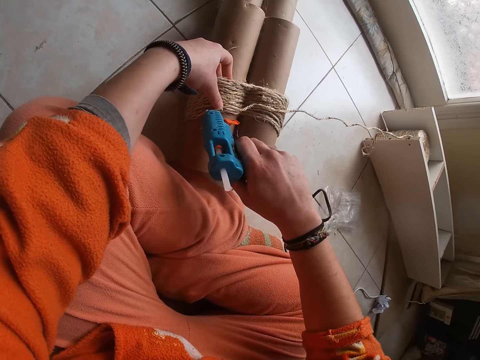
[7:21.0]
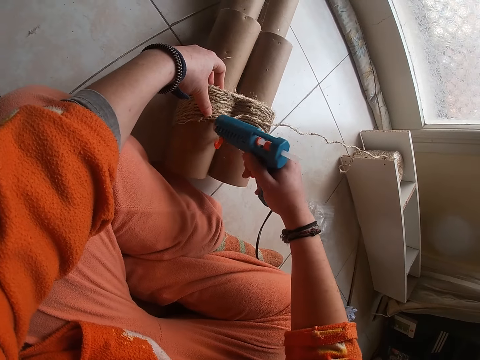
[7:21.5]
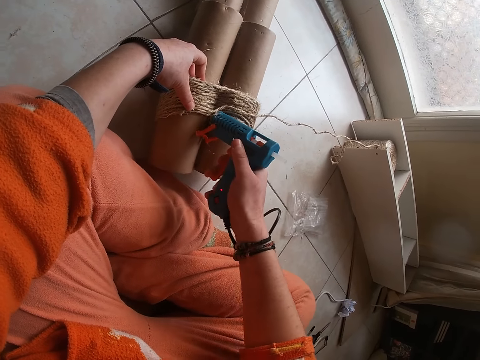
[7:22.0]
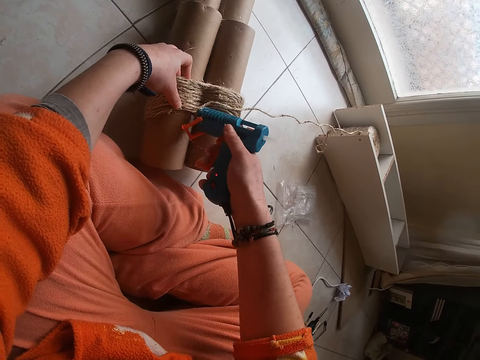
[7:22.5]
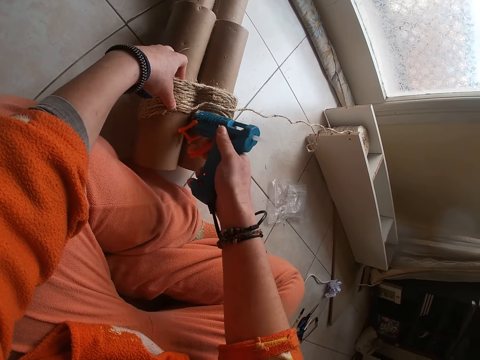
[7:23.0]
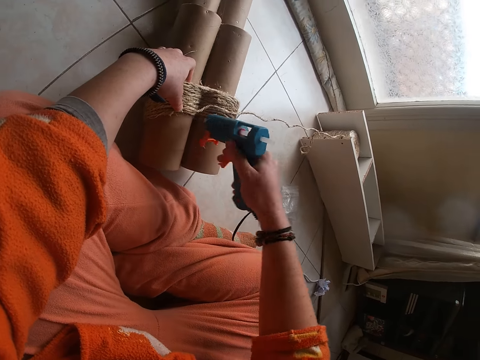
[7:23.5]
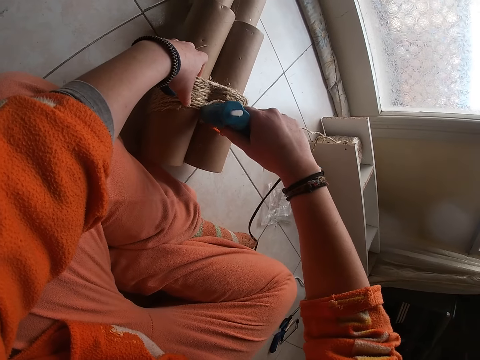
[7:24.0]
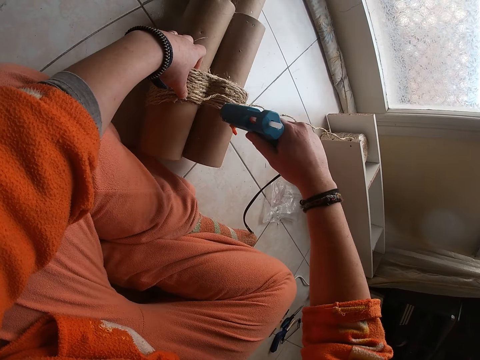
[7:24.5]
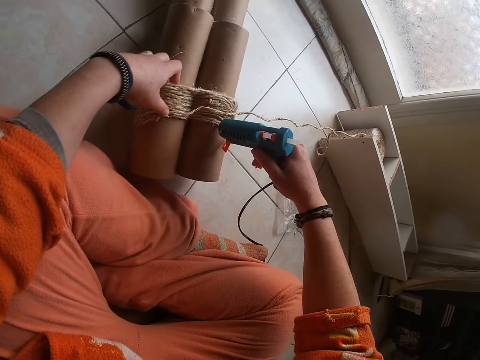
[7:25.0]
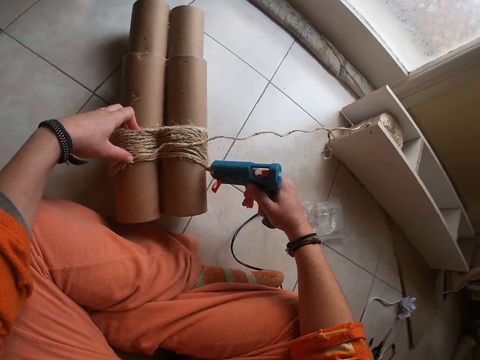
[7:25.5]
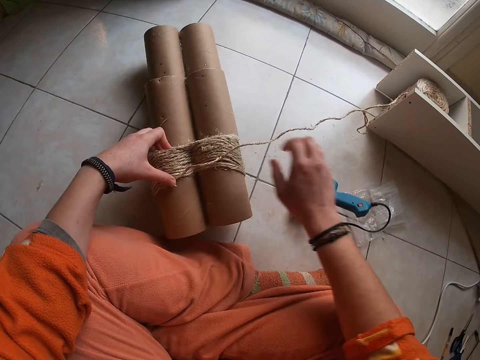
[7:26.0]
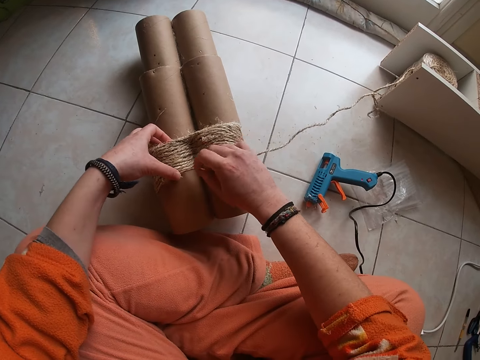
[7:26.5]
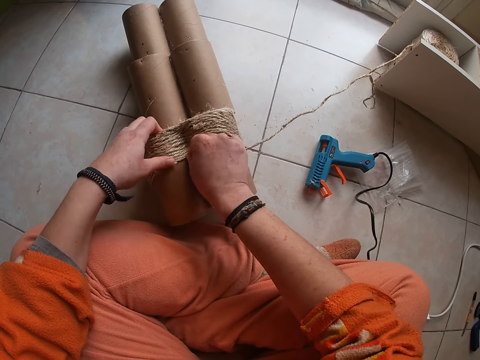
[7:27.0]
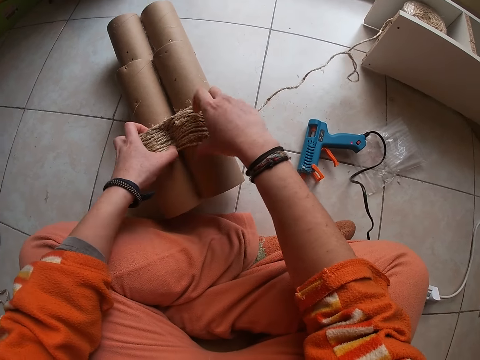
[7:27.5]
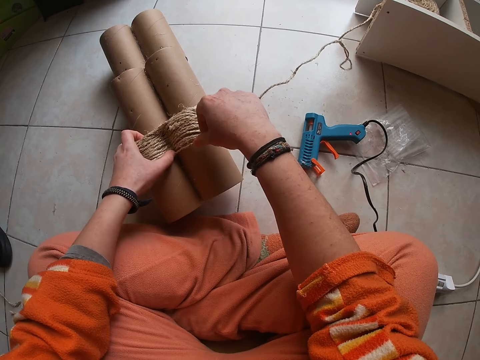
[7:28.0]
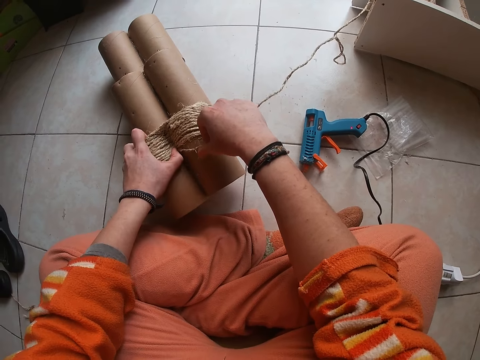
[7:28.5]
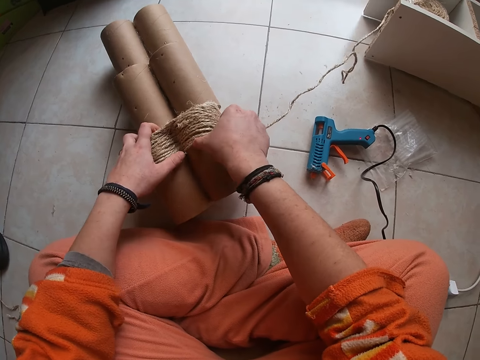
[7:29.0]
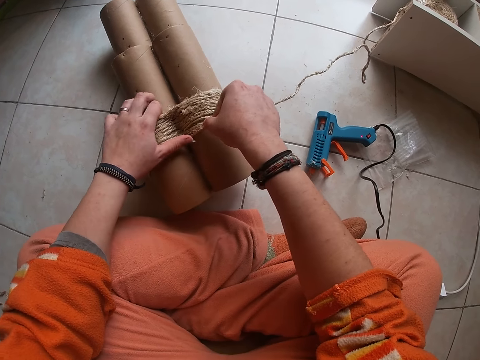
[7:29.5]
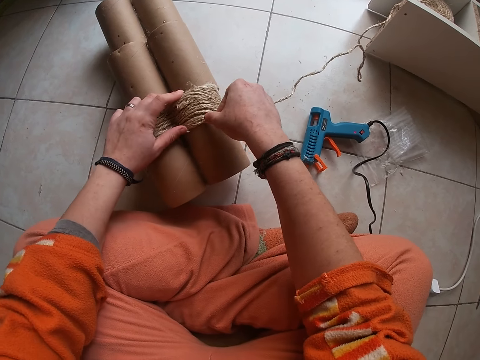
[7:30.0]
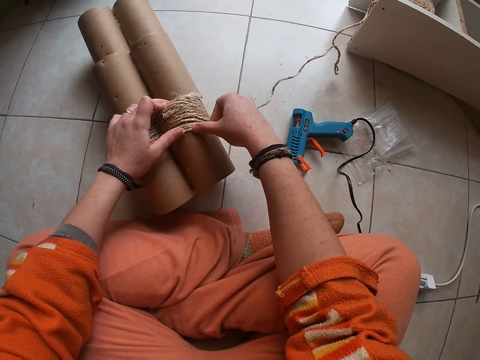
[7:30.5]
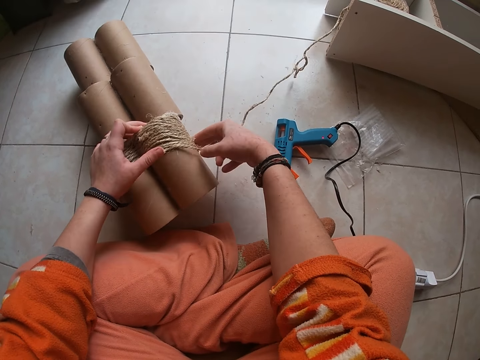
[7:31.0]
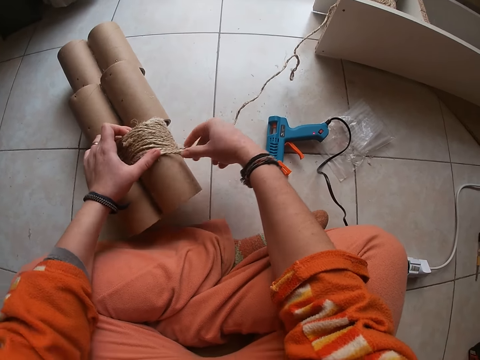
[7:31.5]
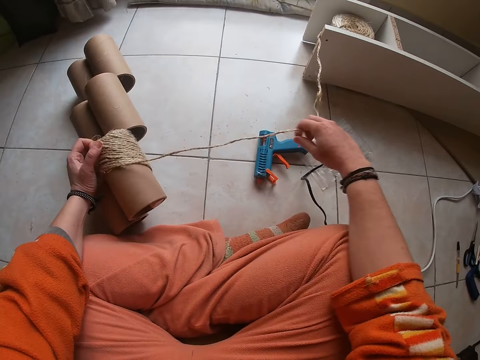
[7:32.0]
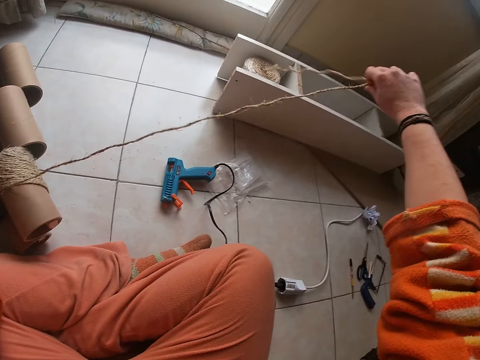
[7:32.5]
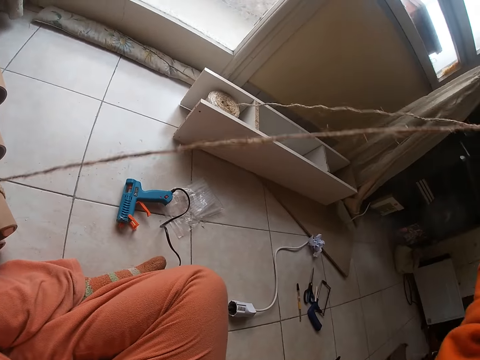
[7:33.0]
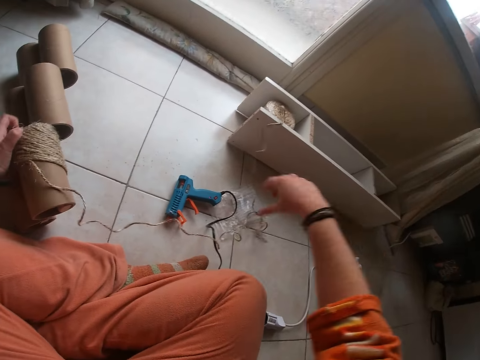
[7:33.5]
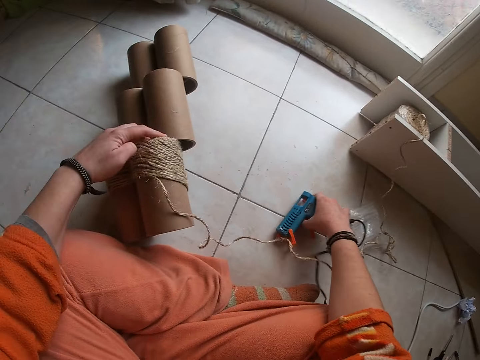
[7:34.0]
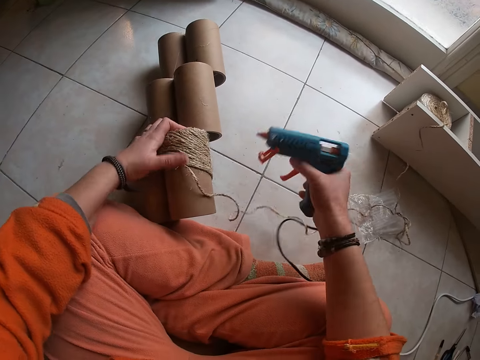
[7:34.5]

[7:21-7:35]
The camera wearer drops the hot glue gun on the floor with her right hand. She aligns rope on the carton. She presses the wires on the craft with her fingers. She adjusts the wires on the craft with her right hand. She picks up the hot glue gun on the floor with her right hand.

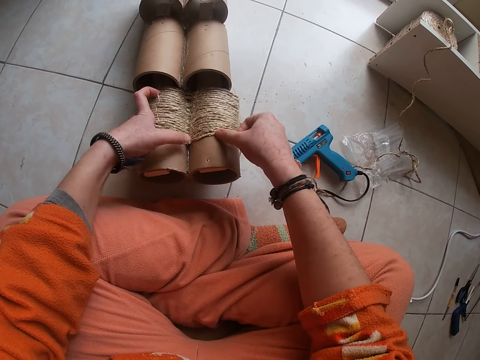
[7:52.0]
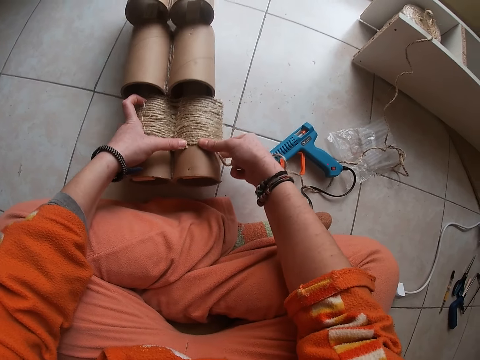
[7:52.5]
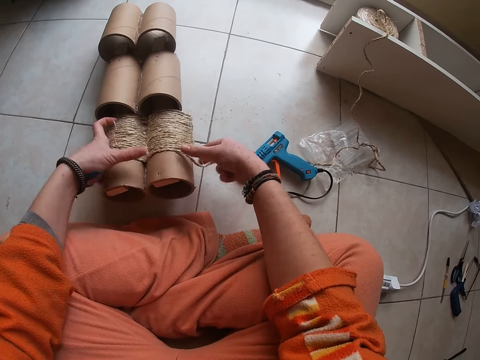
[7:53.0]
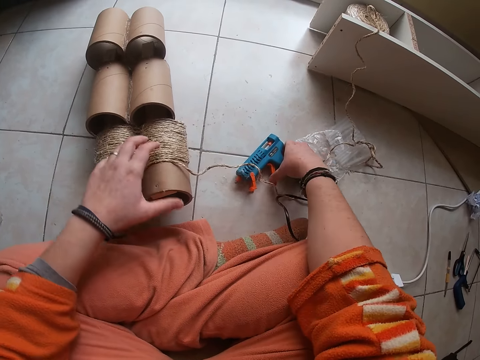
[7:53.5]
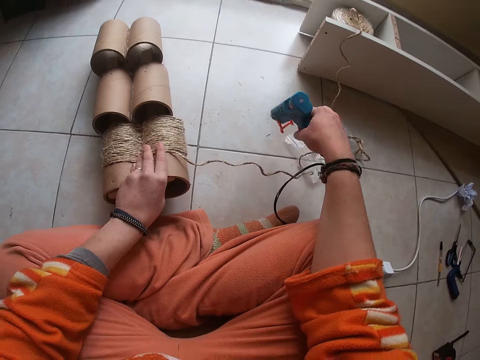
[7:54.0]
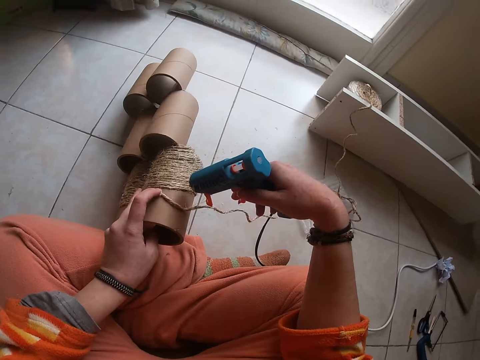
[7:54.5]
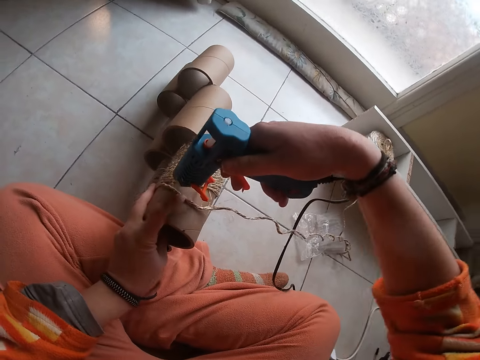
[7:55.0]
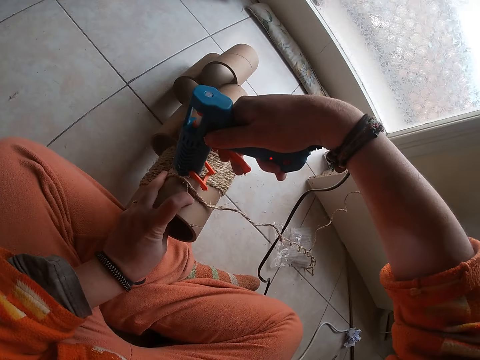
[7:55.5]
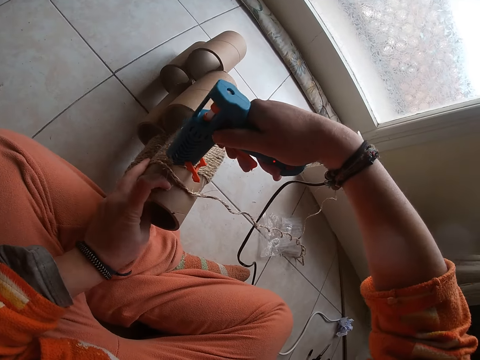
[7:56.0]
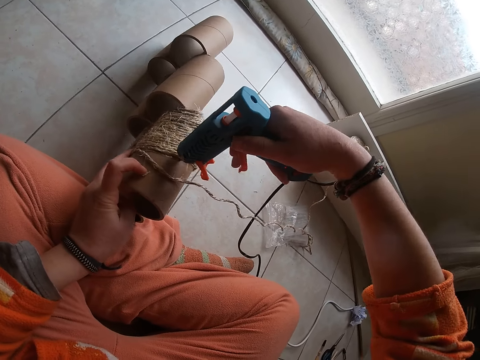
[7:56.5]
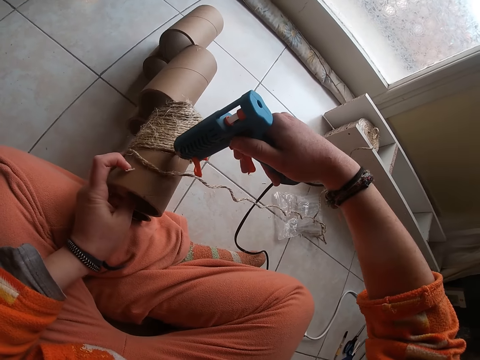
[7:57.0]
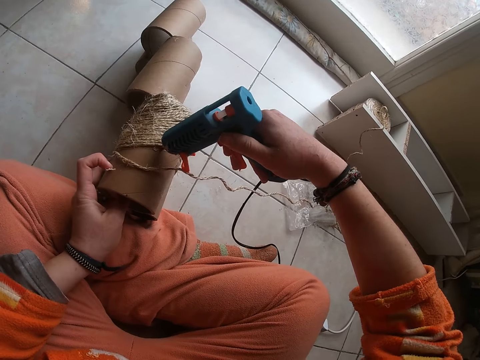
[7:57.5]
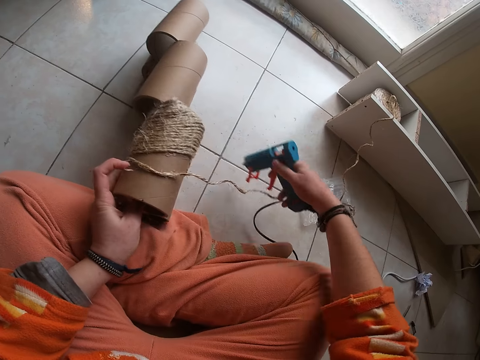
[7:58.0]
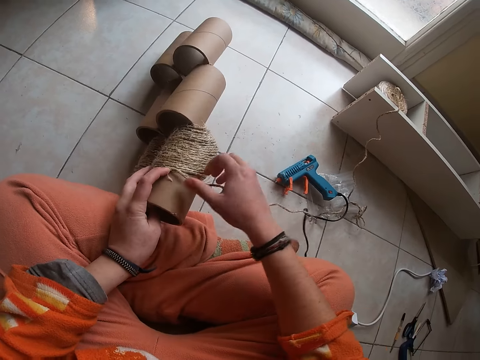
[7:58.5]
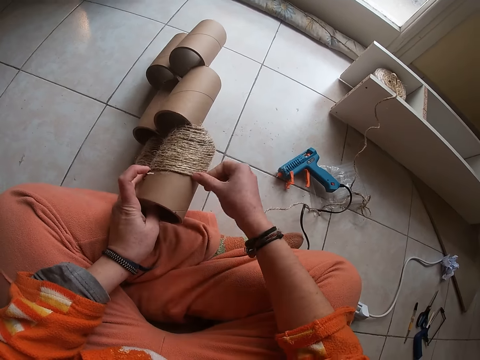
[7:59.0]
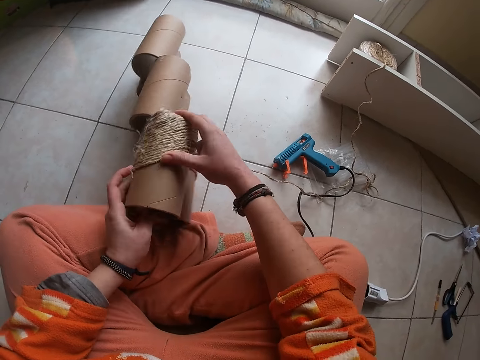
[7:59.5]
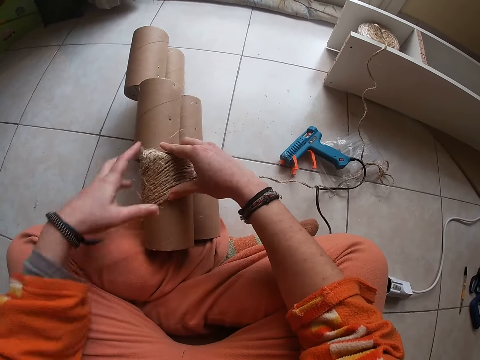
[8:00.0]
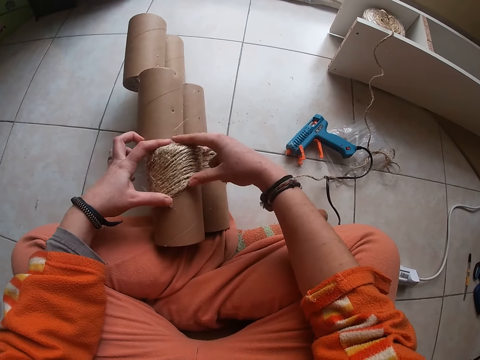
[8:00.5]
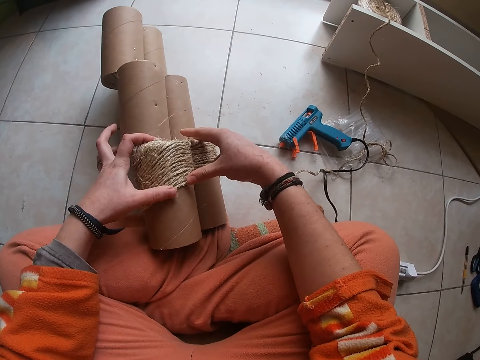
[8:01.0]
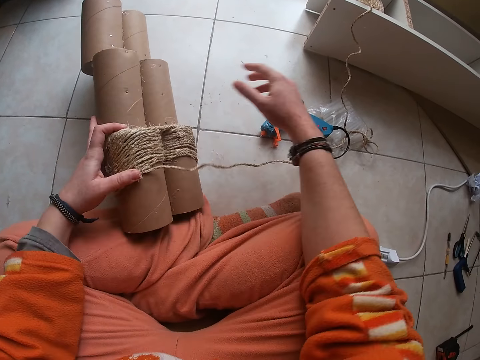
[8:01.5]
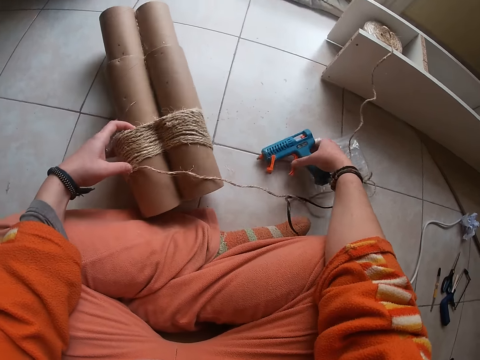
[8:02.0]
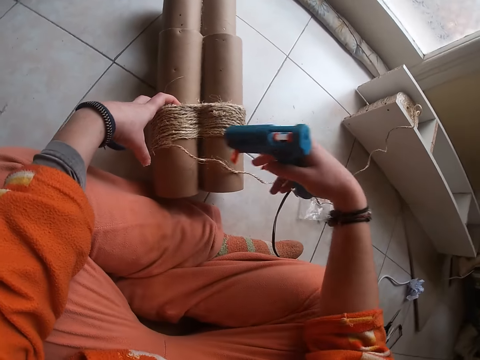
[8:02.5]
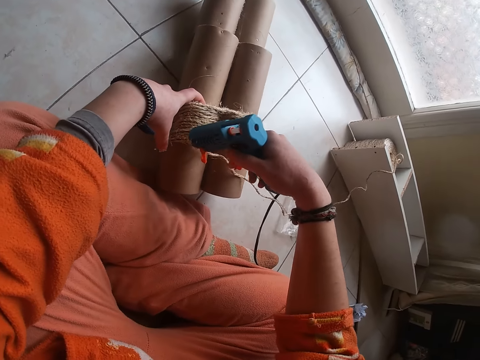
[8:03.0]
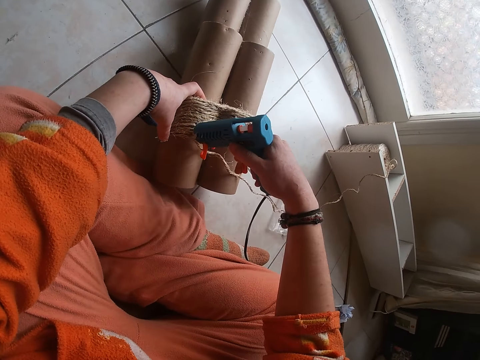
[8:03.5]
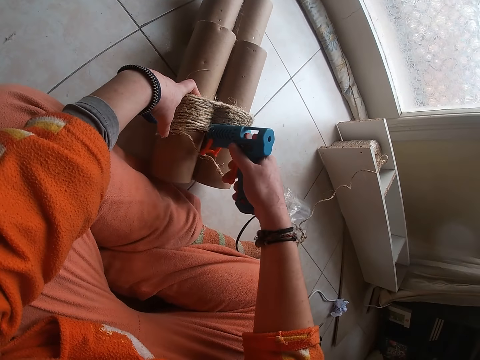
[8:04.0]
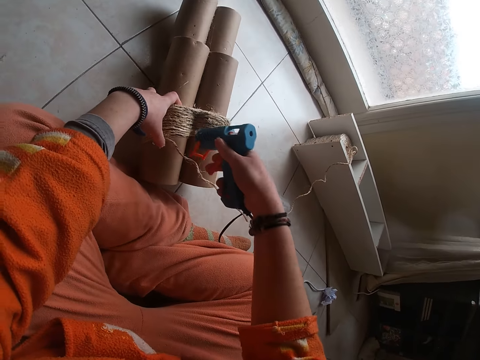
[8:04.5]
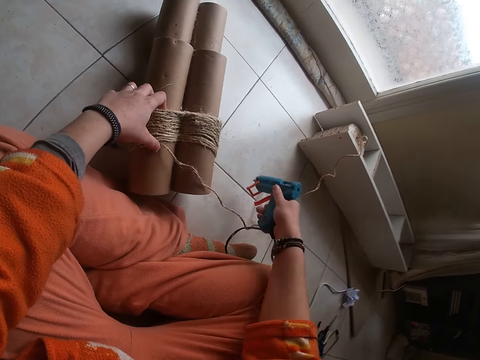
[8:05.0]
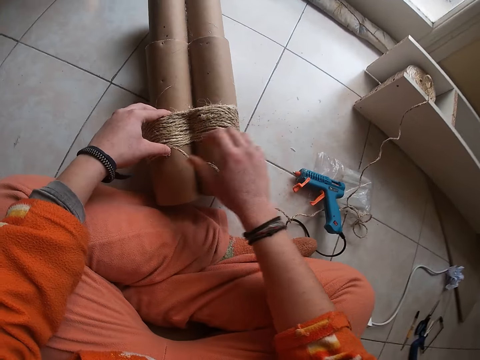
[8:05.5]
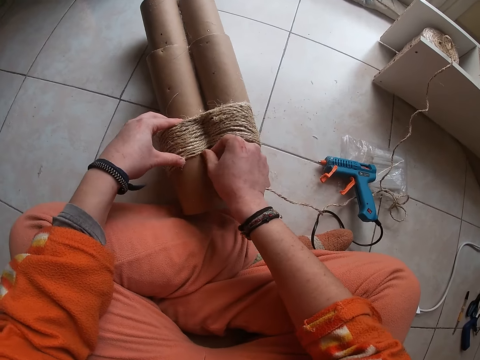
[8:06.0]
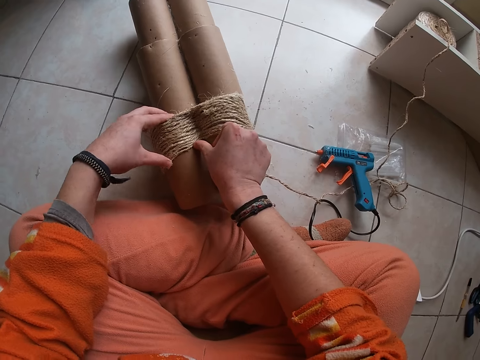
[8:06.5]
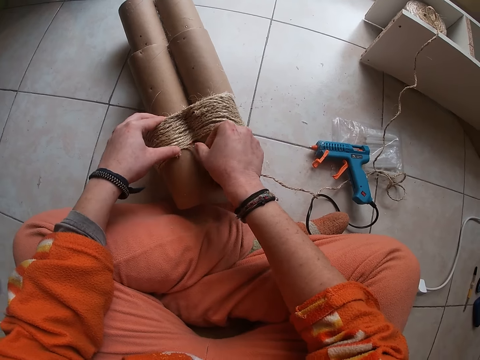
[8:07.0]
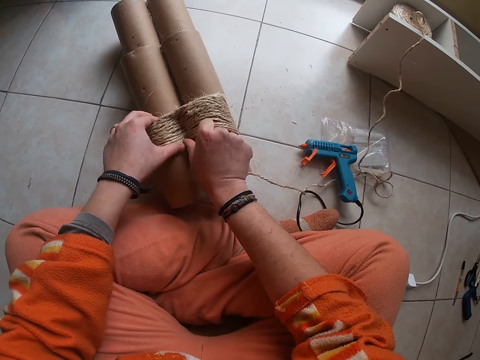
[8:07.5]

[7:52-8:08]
The camera wearer picks up the hot glue gun on the floor with her right hand. She picks up the craft from the floor with her left hand. She applies glue to the craft with the hot glue gun in her right hand. She drops the hot glue gun on the floor with her right hand. She presses the wires on the craft with her fingers. She aligns rope on the carton. She turns the carton. She aligns the rope on the carton. She picks up the hot glue gun on the floor with her right hand. She shifts the craft to the floor with her left hand. She applies glue to the craft with the hot glue gun in her right hand. She drops the hot glue gun on the floor with her right hand. She presses the wires on the craft with her fingers. She aligns the rope on the carton.
